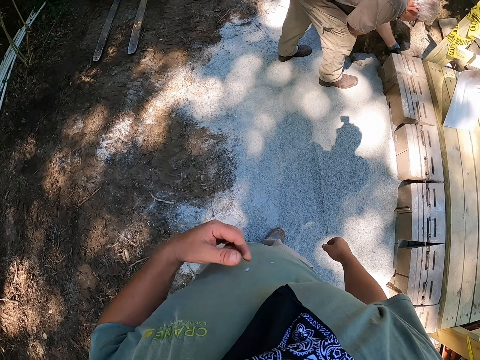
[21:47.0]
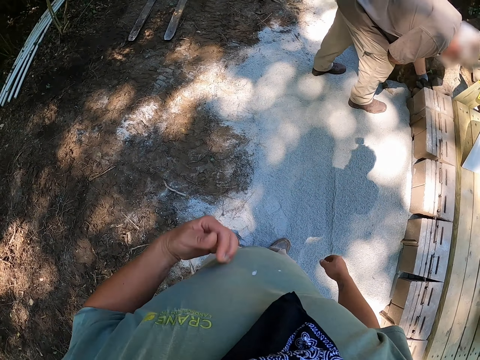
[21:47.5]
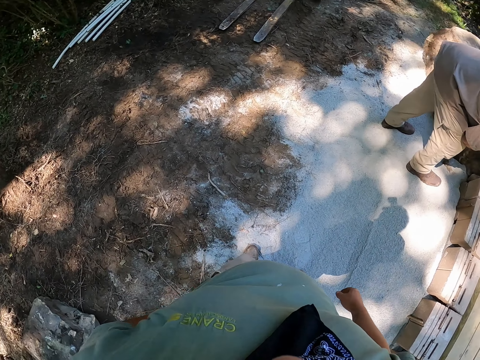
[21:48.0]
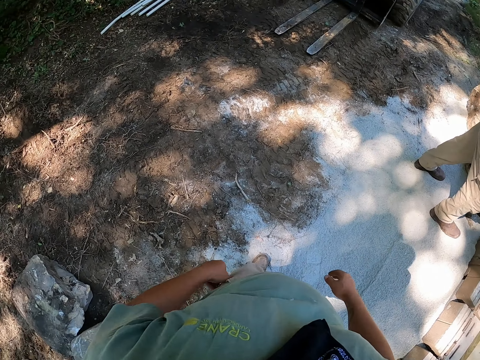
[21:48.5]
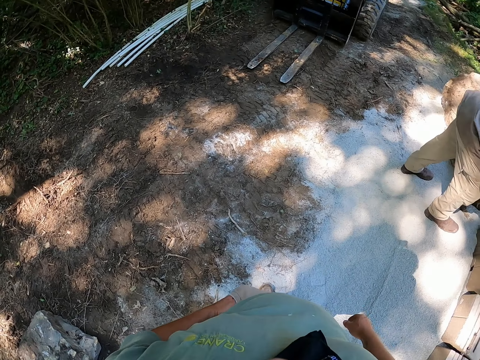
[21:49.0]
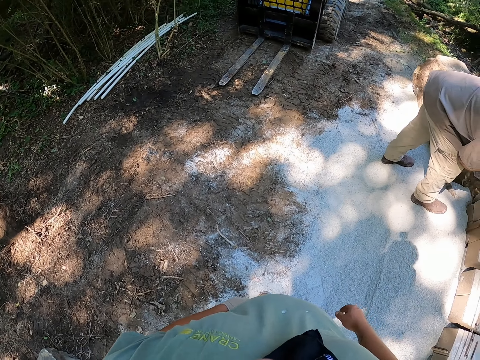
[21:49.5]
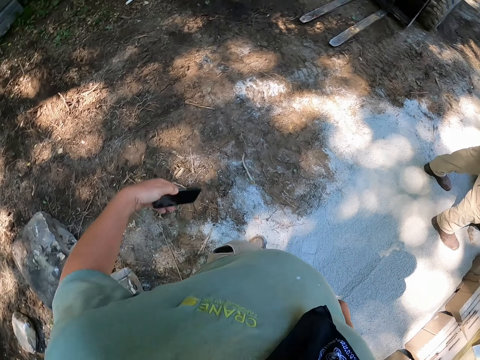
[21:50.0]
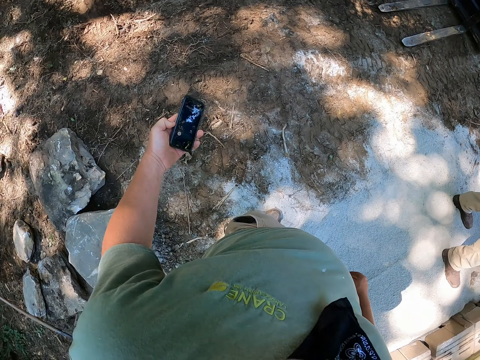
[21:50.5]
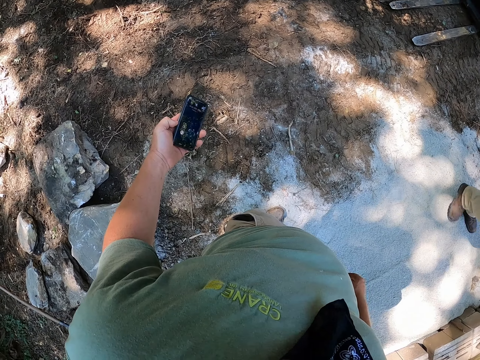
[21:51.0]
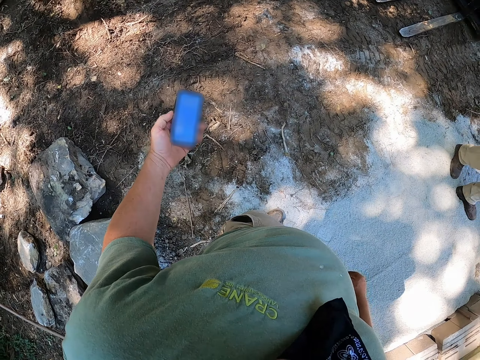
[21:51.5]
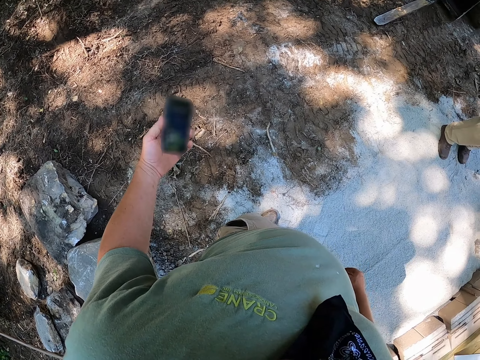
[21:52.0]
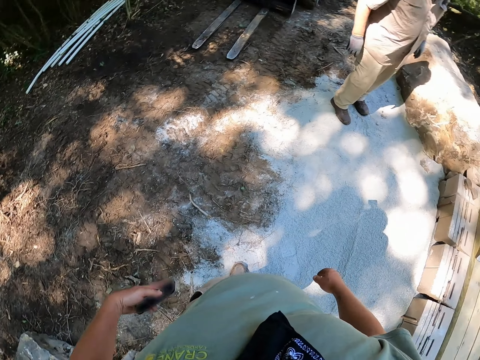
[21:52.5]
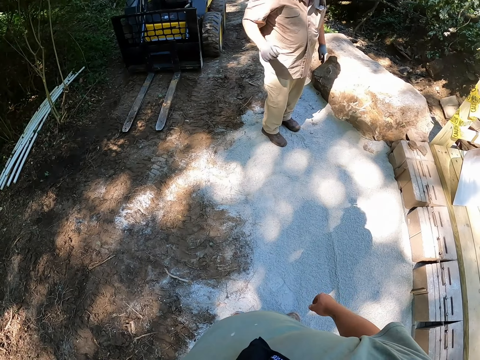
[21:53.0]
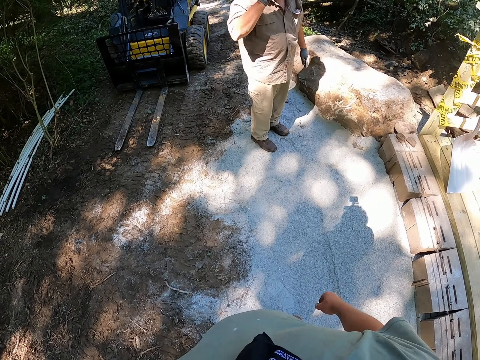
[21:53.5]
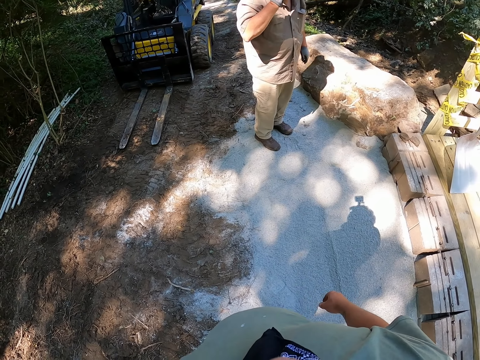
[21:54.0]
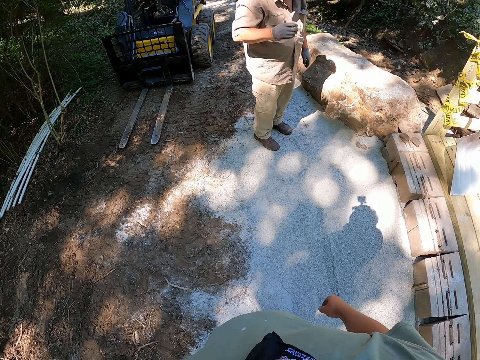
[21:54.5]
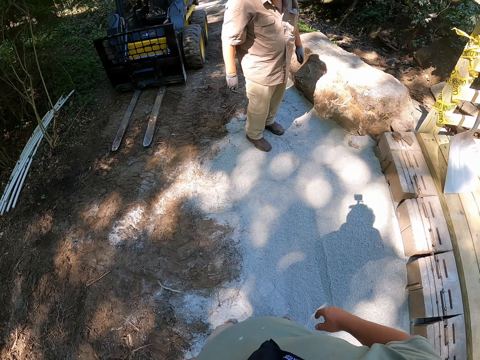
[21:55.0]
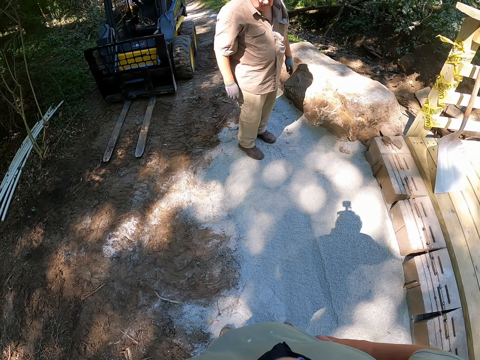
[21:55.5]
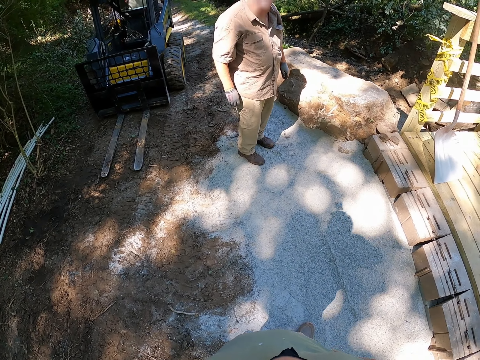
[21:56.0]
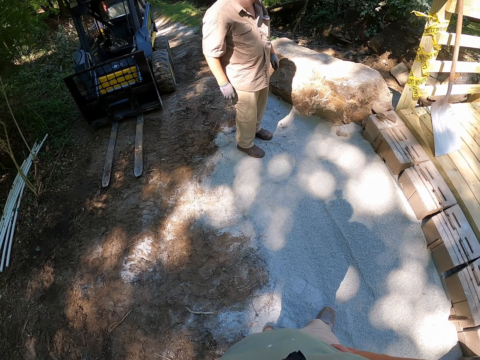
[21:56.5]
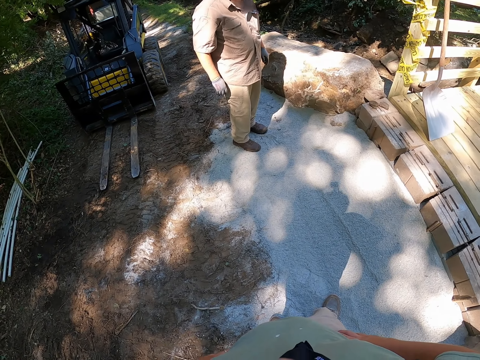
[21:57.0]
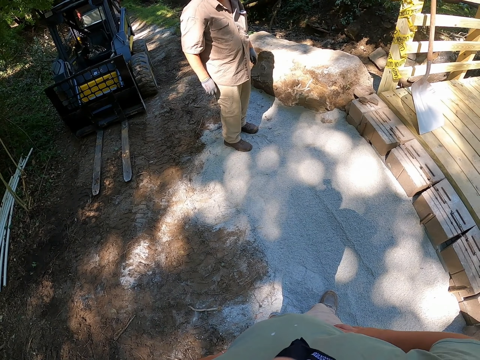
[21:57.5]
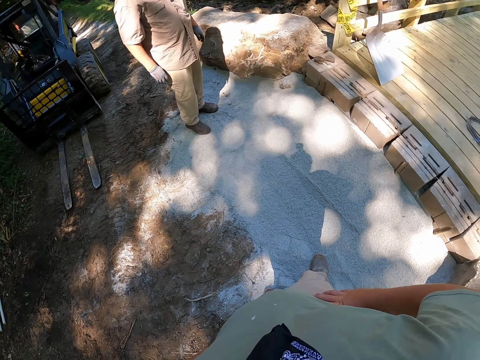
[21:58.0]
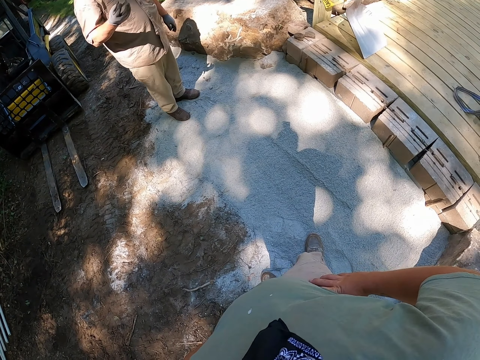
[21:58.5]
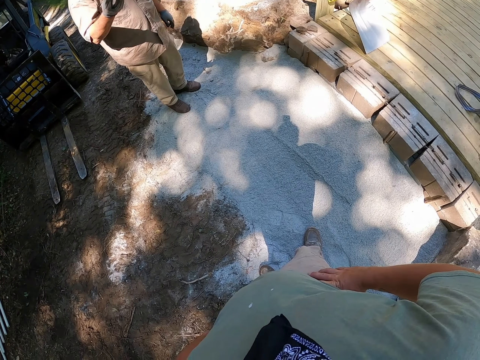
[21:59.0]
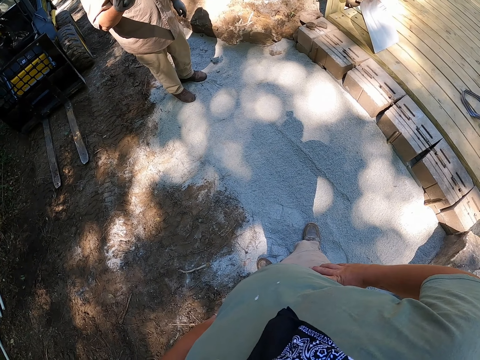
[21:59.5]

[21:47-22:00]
The camera wearer scratches the chest. He touches his chest with his left hand. He picks up the phone from his pocket. He looks at the phone. He returns the phone to his pocket. He looks around.

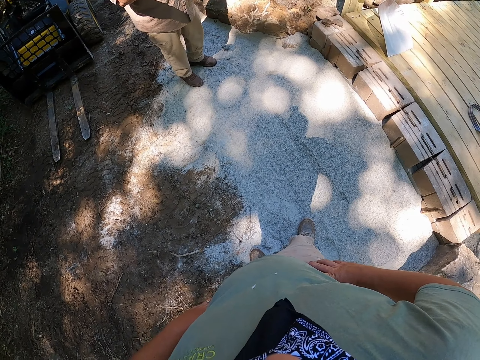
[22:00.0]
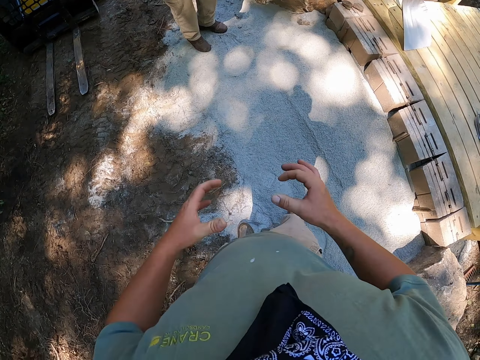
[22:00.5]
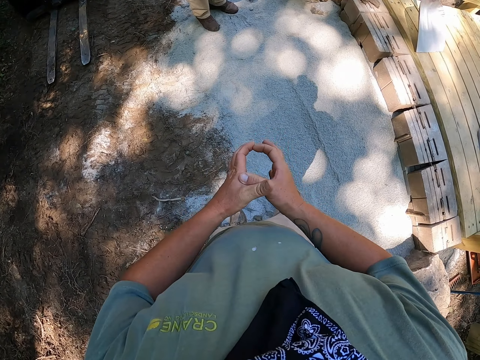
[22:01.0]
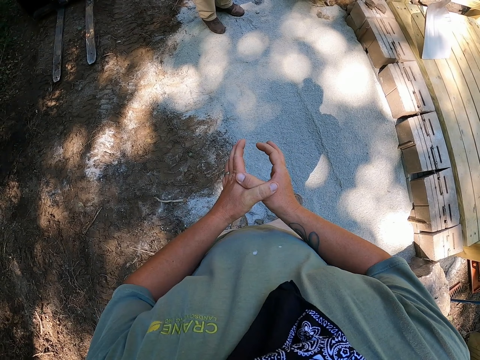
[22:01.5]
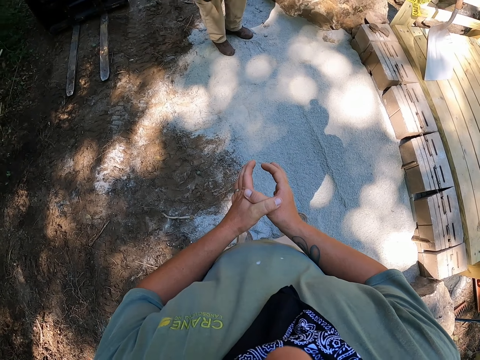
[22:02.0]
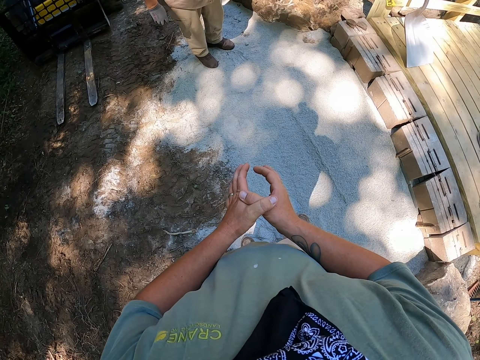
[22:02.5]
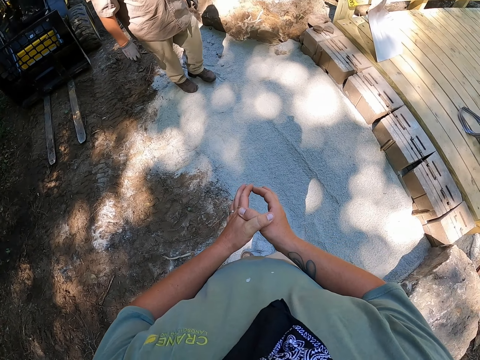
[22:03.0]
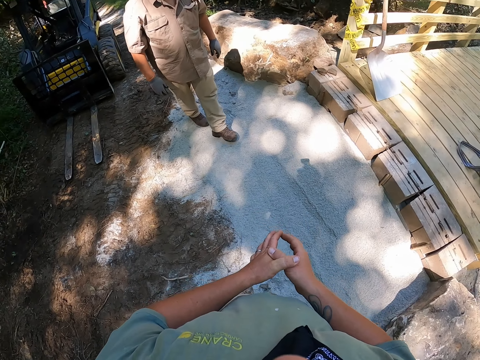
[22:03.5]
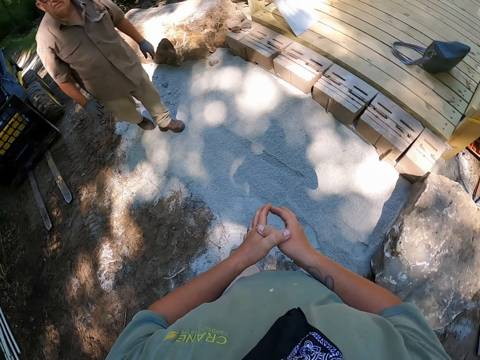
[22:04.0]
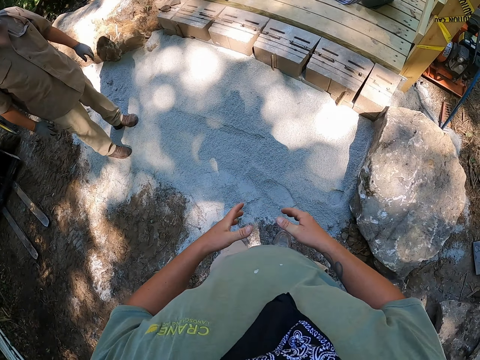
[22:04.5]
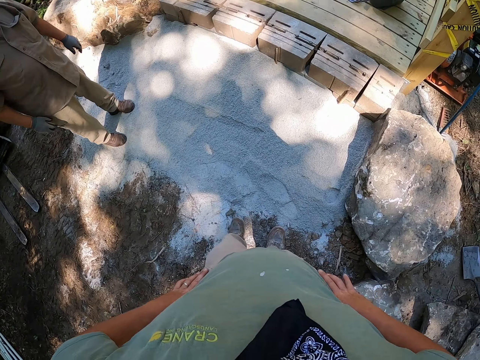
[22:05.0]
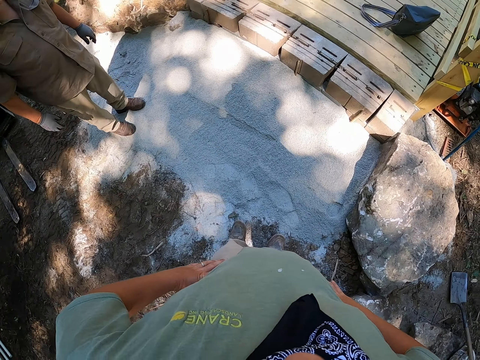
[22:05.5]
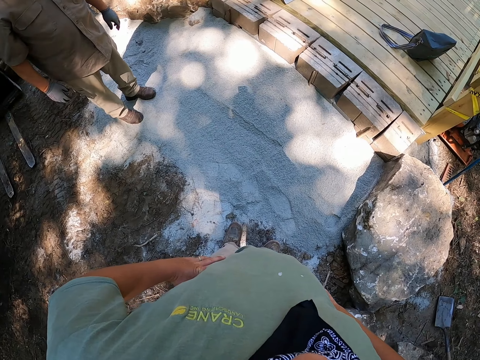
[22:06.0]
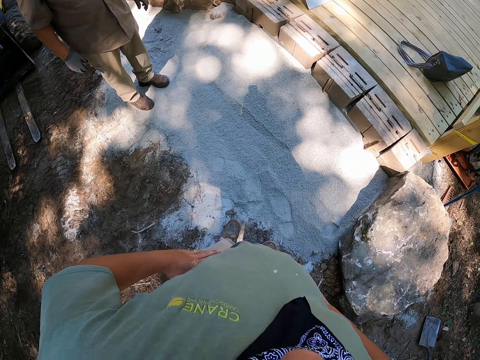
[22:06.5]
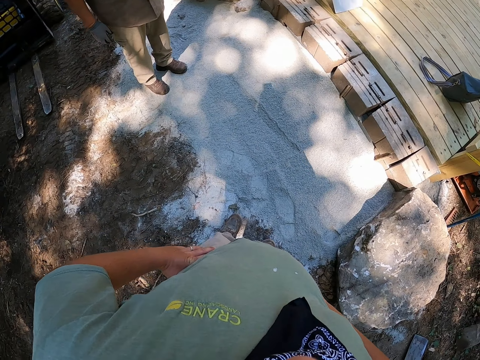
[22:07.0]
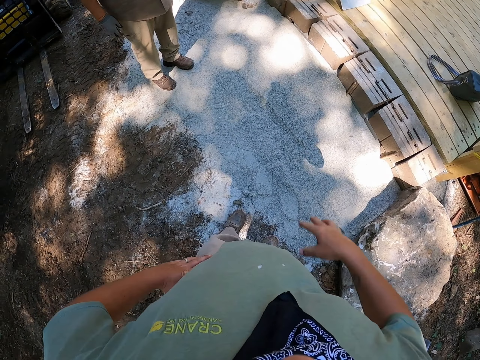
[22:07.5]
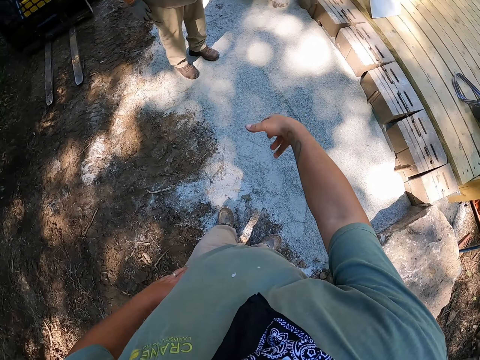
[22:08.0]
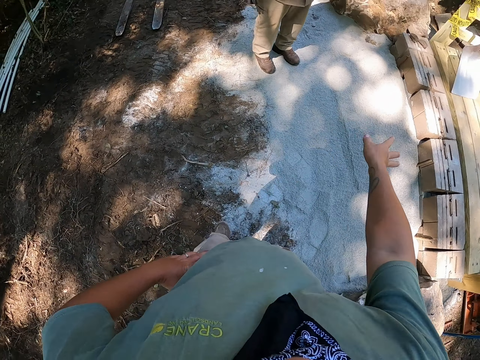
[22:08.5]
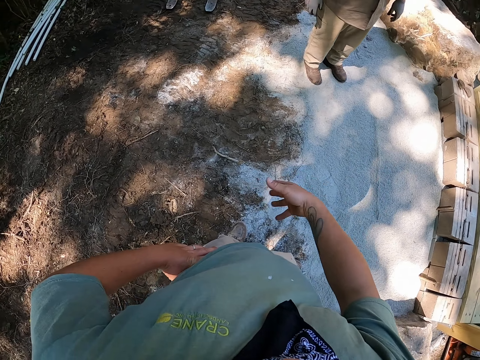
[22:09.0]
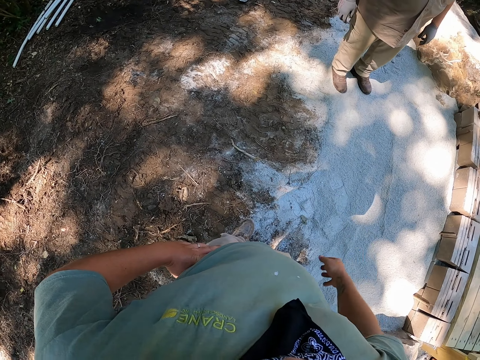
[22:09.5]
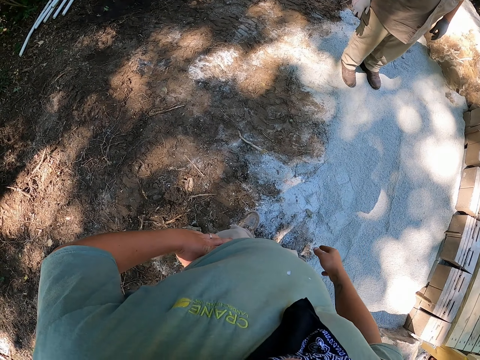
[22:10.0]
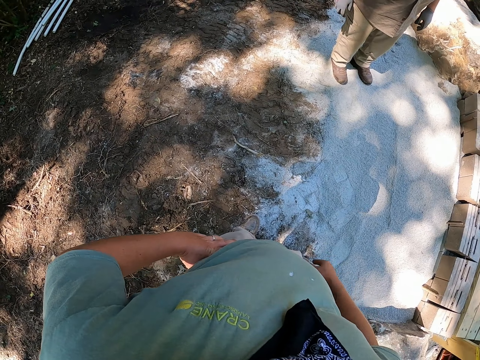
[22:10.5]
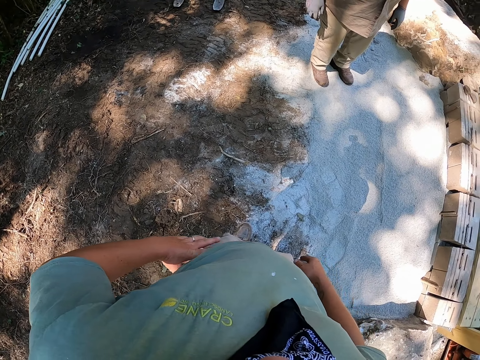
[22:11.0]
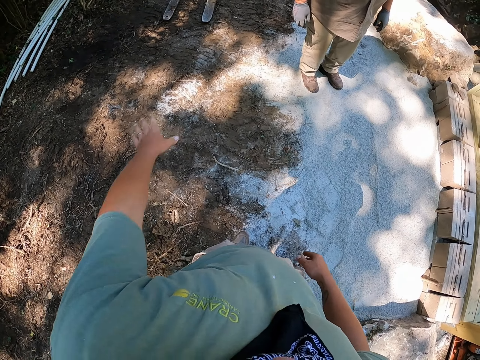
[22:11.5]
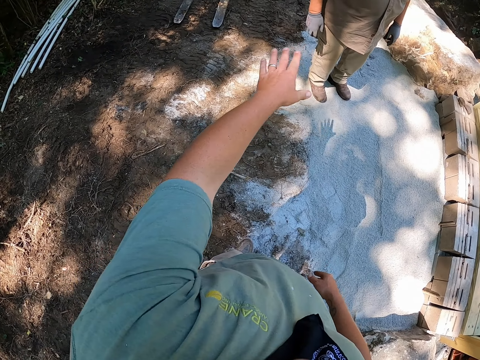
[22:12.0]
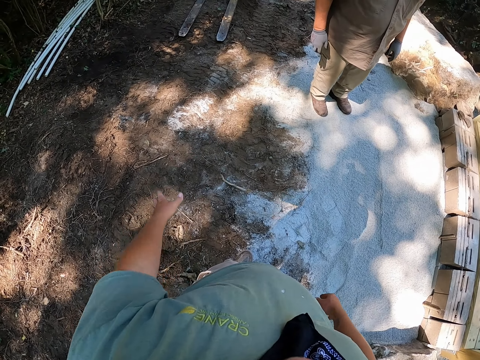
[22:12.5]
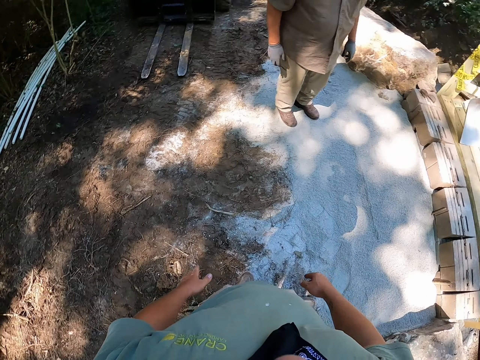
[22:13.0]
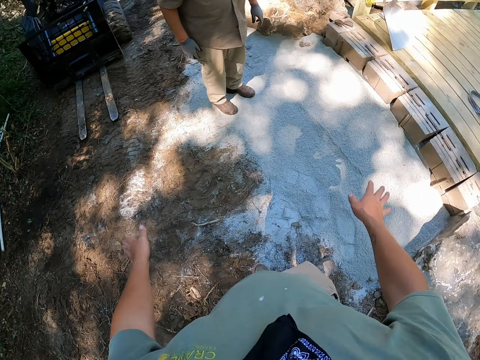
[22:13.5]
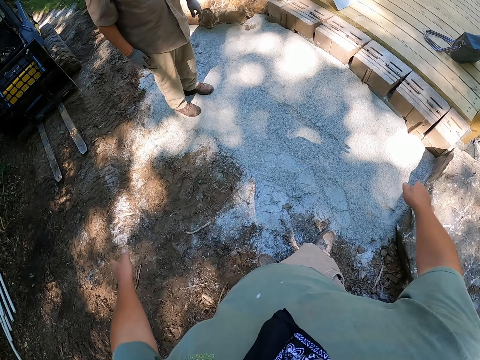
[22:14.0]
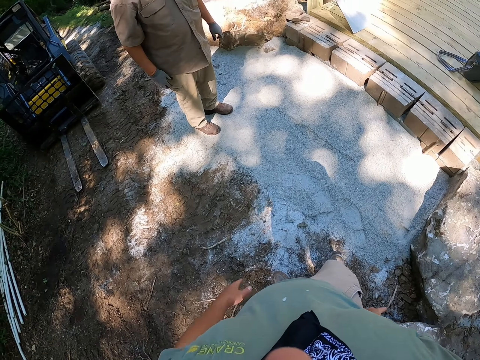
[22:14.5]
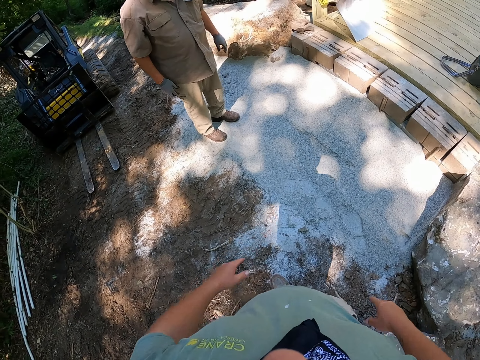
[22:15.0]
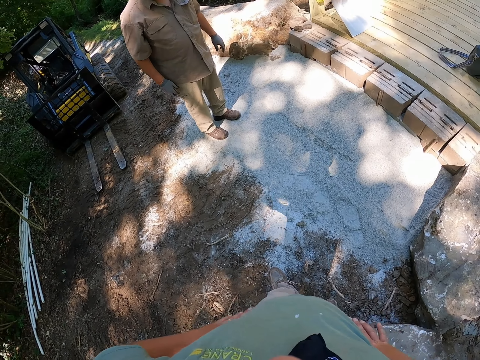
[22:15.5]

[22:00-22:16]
The camera wearer holds hands together. He looks around. He puts his hands on his waist. He moves his right hand. He shows hand gestures. He moves his left hand. He moves his hands.
